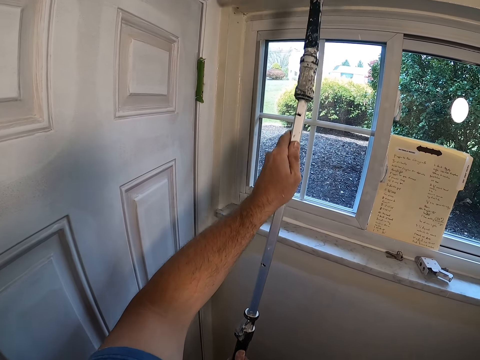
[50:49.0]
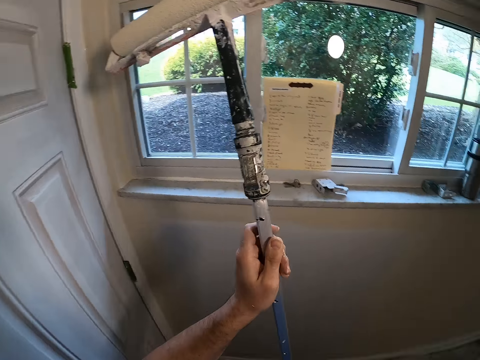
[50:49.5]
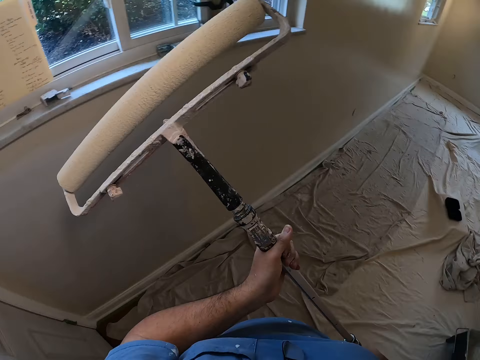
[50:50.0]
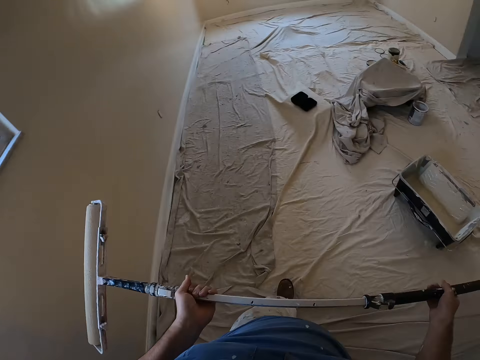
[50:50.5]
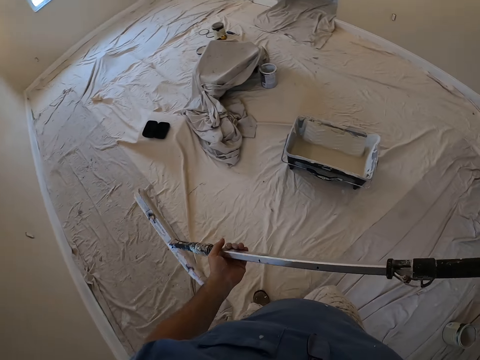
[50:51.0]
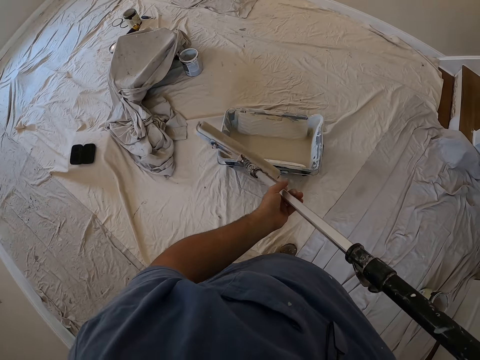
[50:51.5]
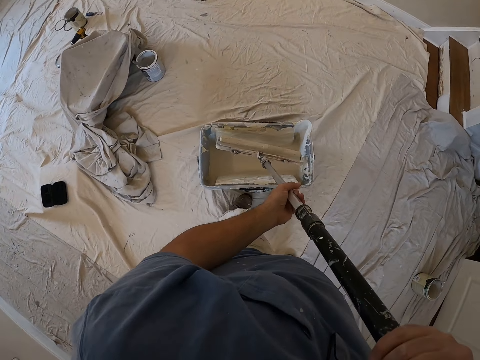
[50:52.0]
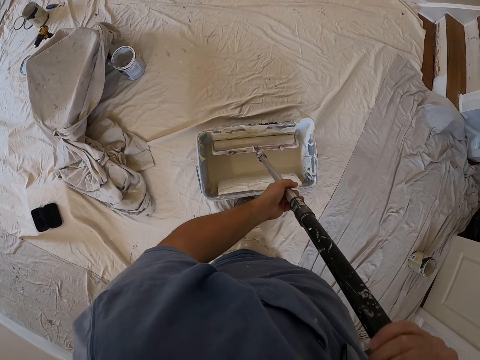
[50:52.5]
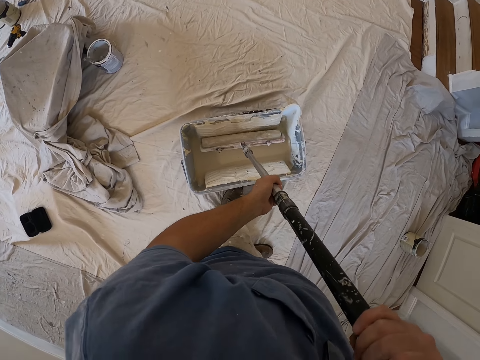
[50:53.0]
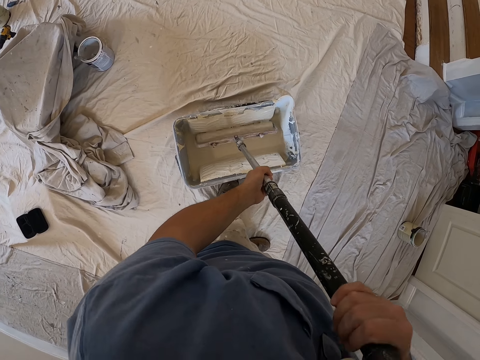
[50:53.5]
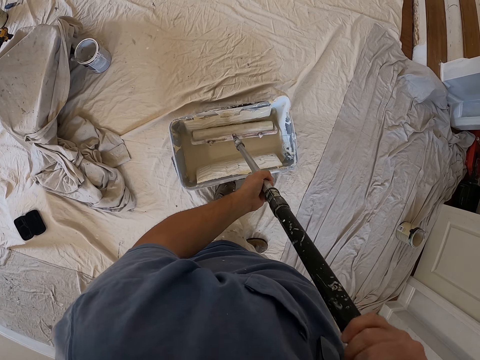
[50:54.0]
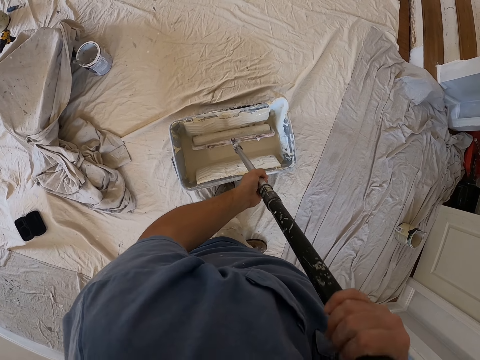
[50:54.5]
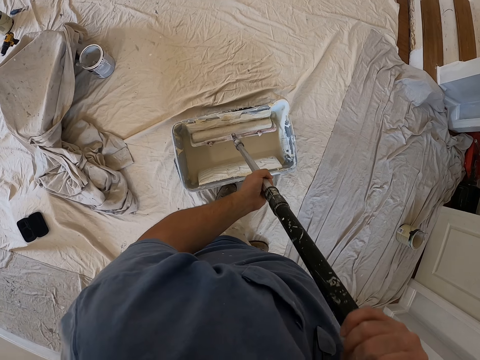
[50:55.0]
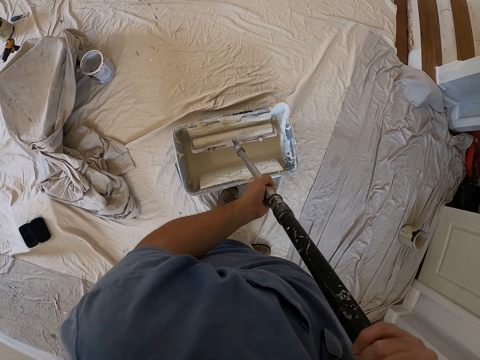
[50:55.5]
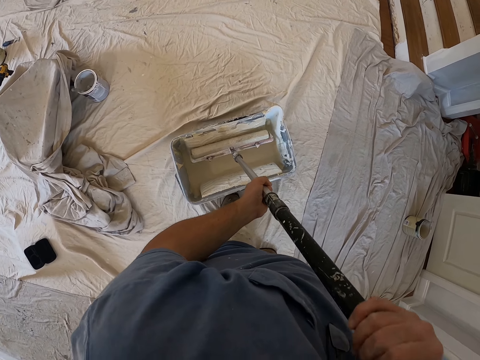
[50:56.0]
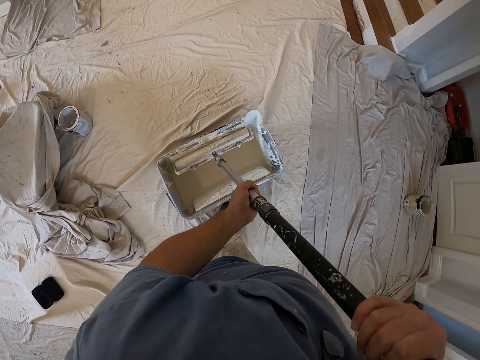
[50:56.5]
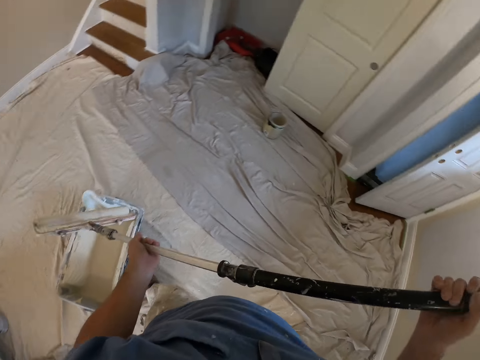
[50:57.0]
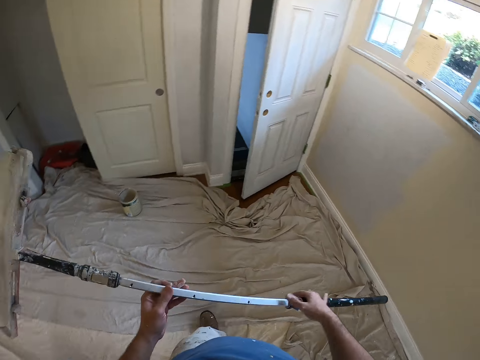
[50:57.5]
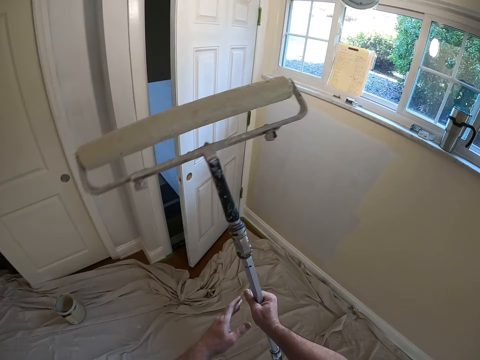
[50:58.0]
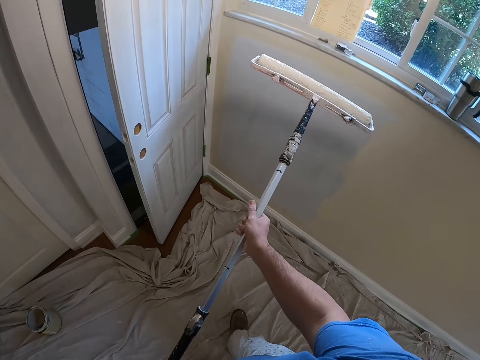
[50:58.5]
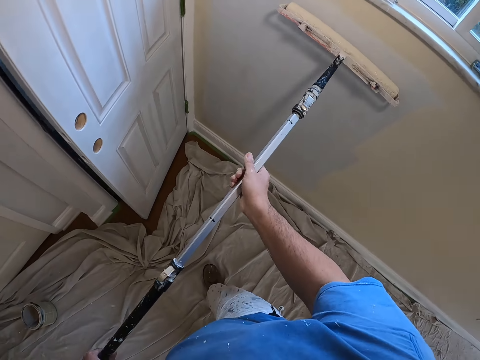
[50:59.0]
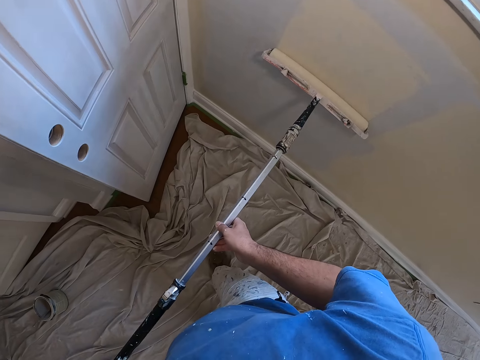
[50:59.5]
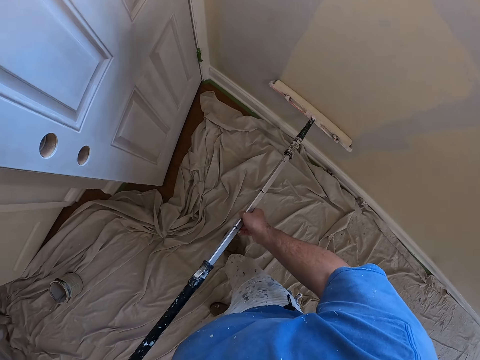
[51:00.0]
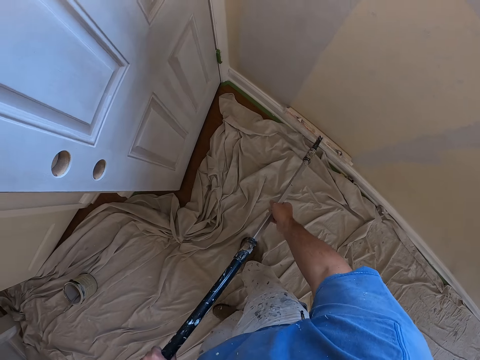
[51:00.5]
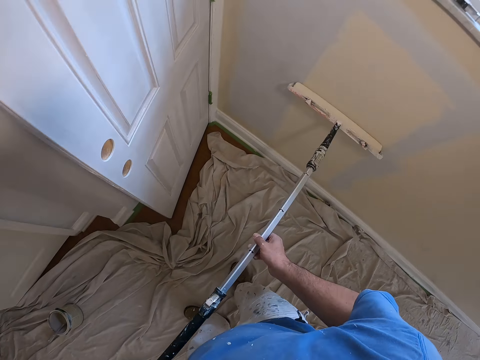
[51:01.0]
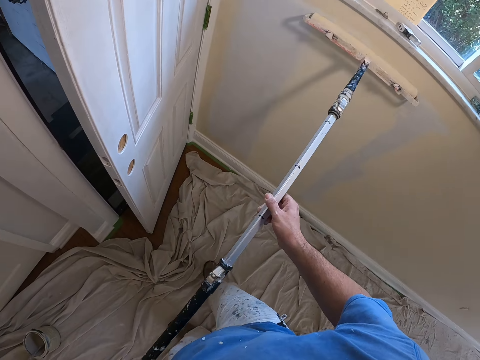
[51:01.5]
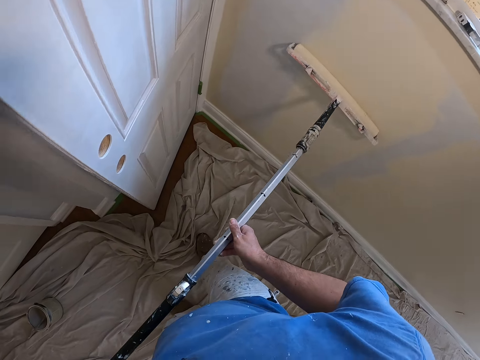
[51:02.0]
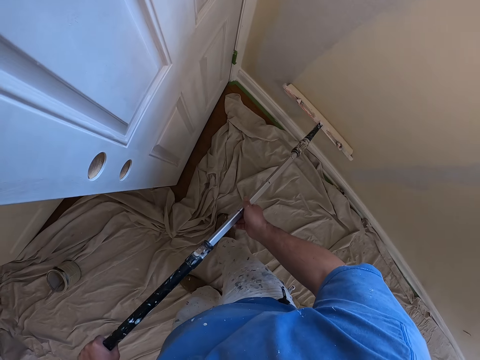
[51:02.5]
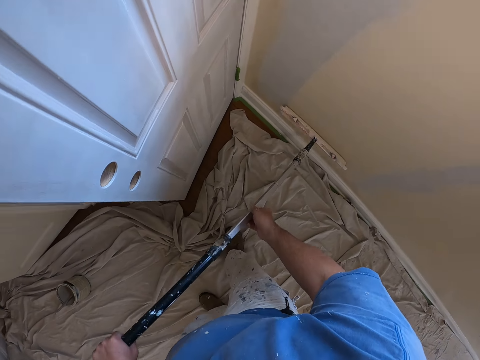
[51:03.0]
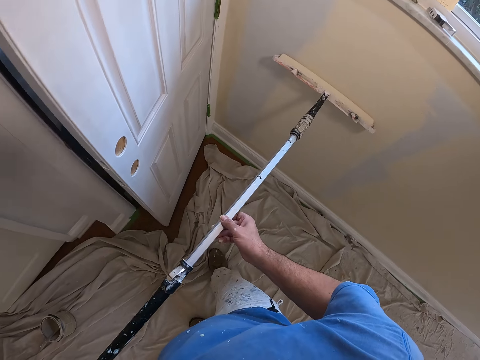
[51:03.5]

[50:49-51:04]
The camera wearer moves around the room. They take more paint from a paint bucket with the paint roller. They paint the wall with the paint roller.

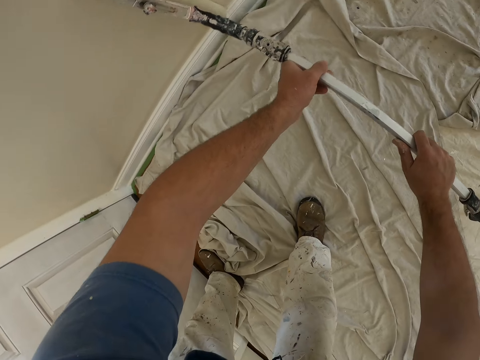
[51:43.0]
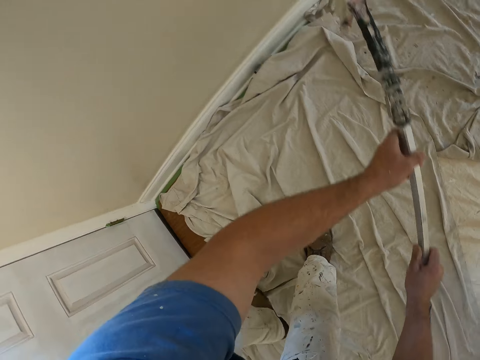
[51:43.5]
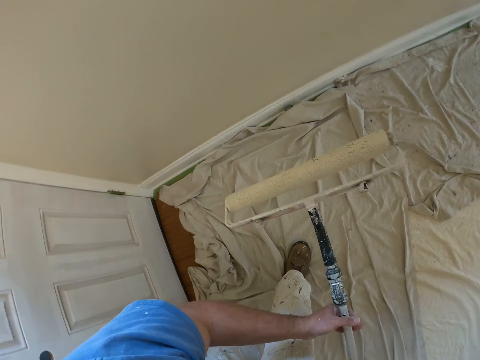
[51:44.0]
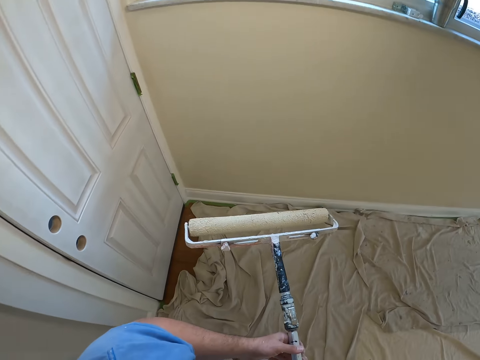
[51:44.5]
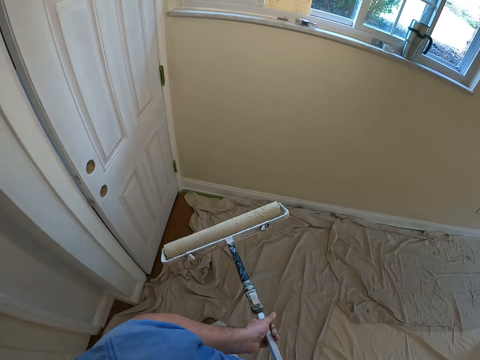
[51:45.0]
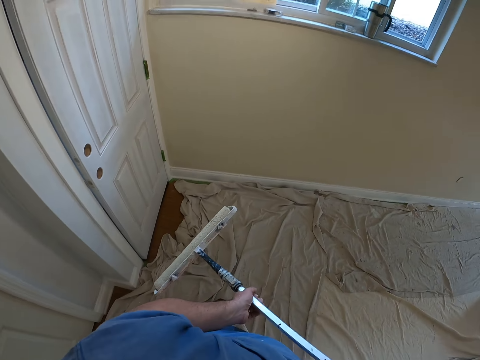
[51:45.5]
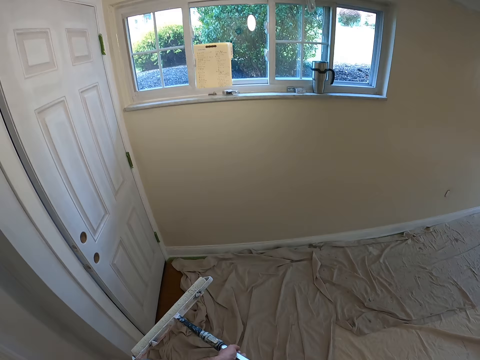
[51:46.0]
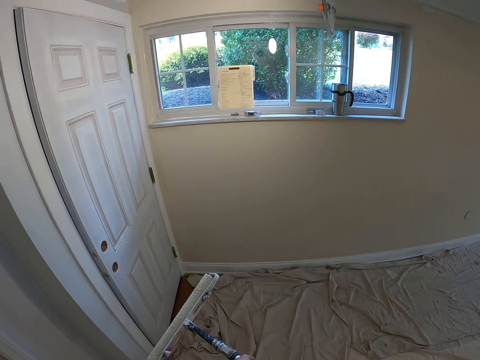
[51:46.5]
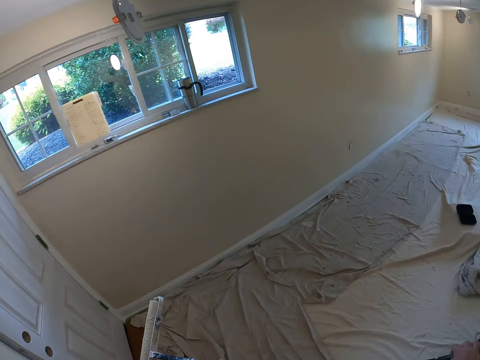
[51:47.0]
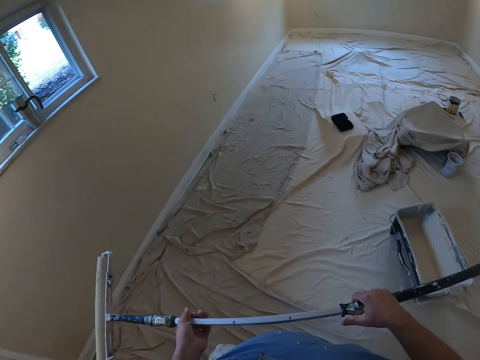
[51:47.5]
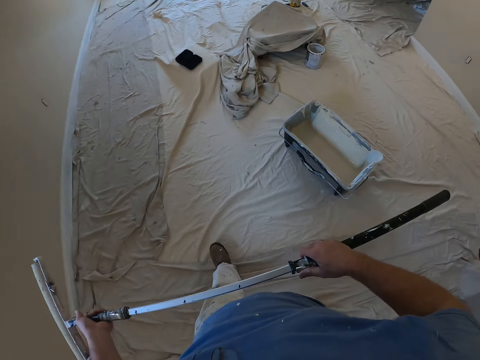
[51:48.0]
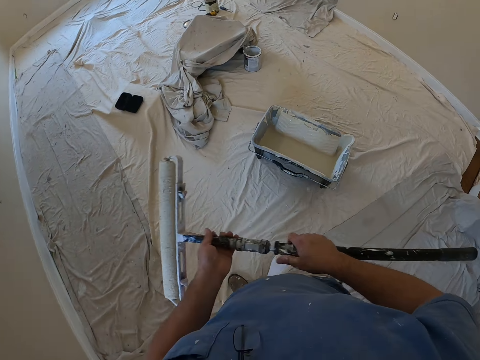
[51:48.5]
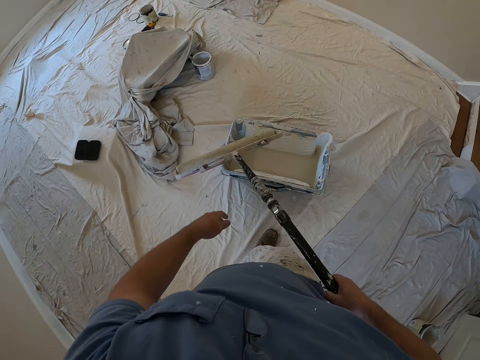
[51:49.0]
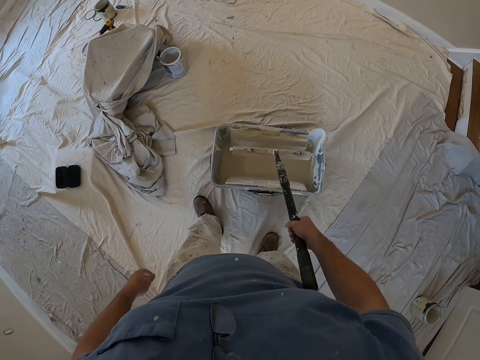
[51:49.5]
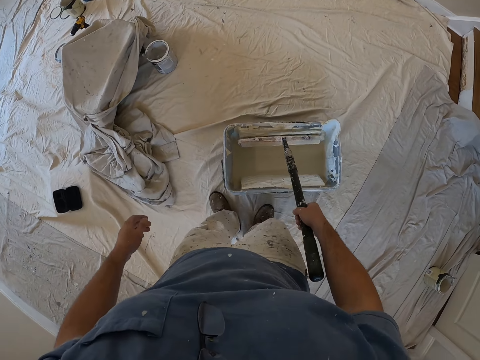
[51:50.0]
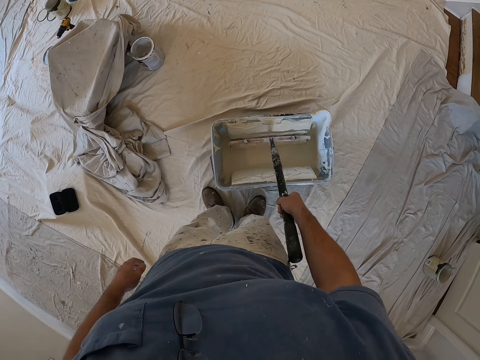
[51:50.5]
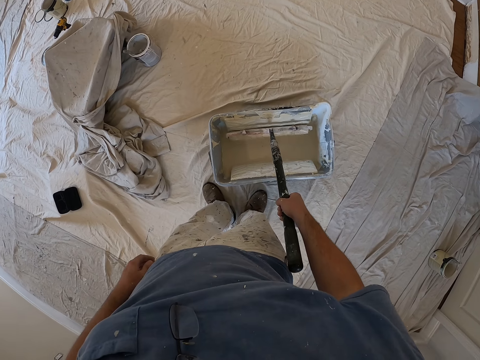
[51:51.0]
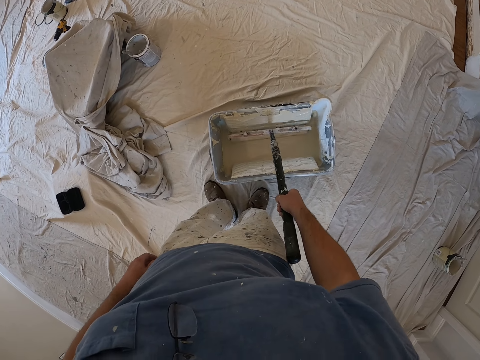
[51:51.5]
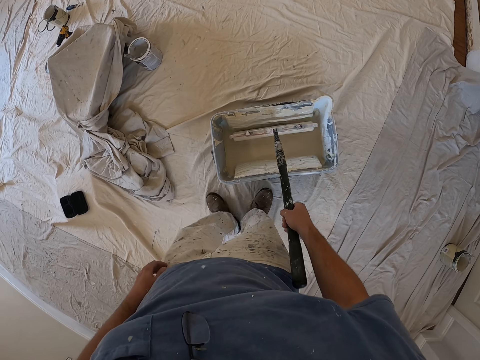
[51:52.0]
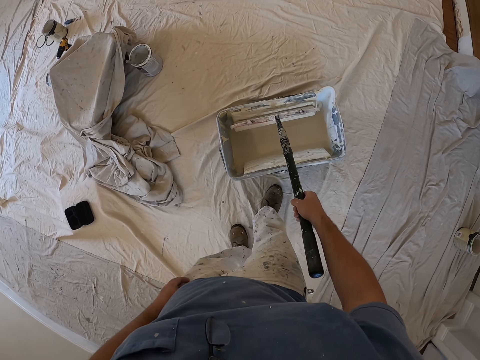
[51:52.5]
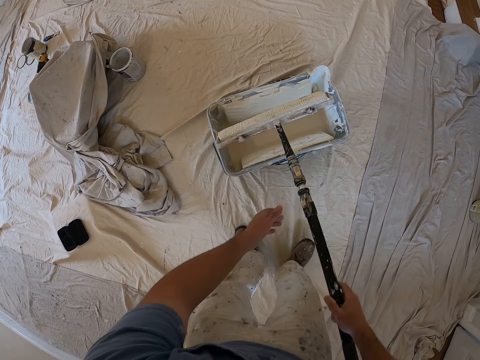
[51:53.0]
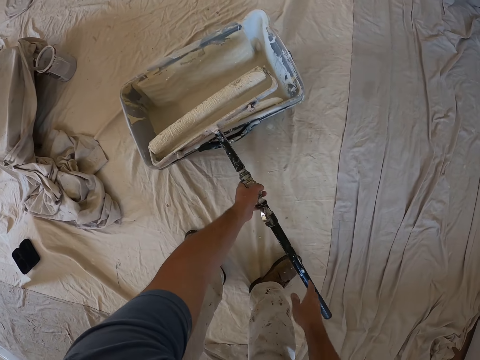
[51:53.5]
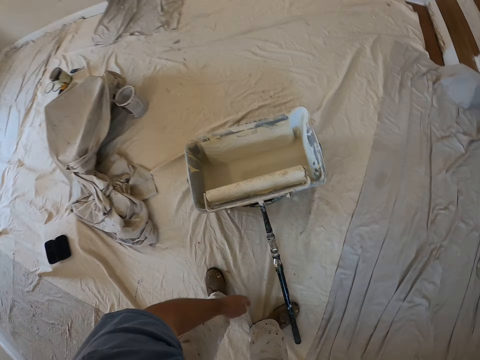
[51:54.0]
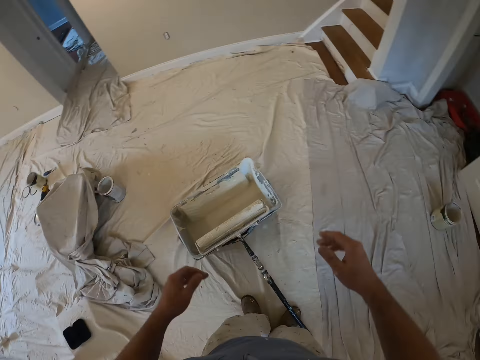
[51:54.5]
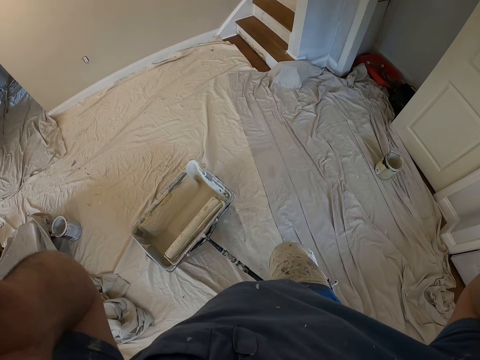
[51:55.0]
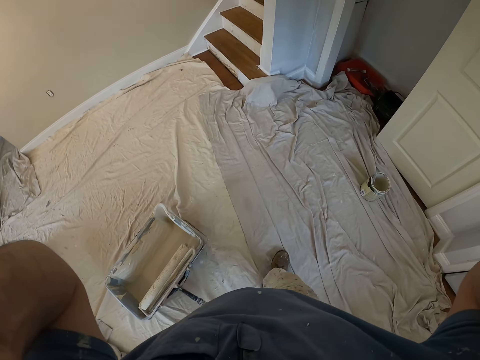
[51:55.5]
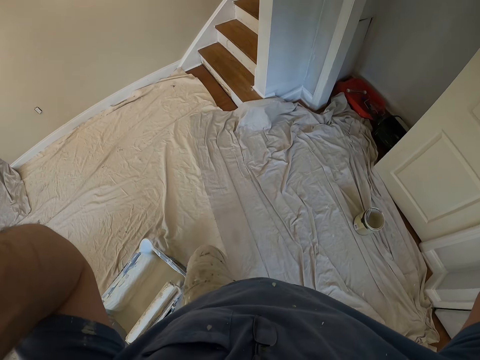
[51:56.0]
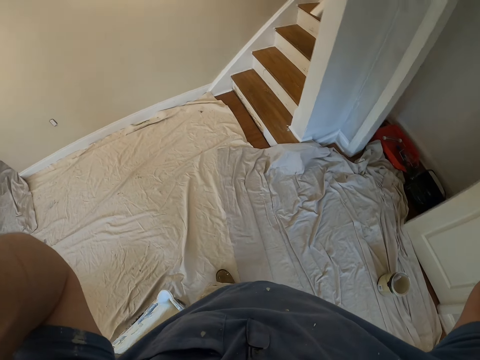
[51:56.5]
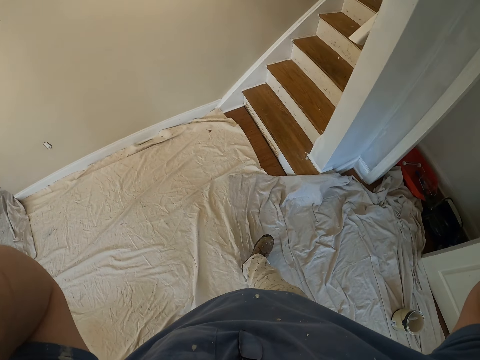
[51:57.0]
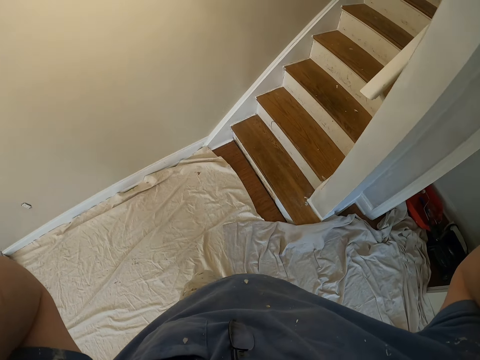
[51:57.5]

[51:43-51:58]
The camera wearer examines the wall. They take more paint from a paint bucket with the paint roller. They rest the paint roller against the paint bucket. They adjust something. They raise both hands. They walk towards a flight of stairs.
